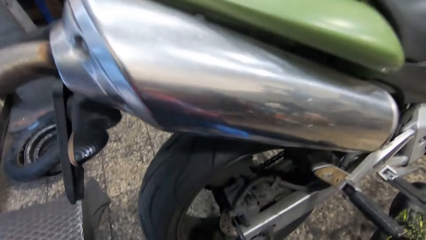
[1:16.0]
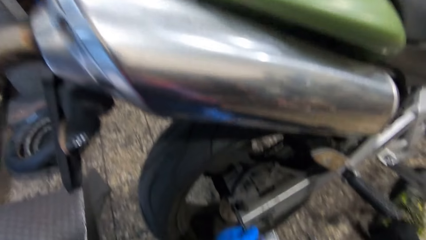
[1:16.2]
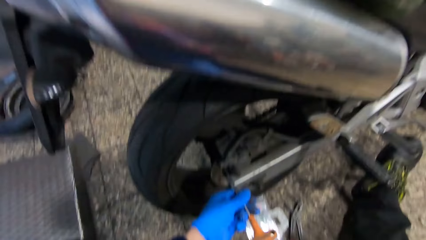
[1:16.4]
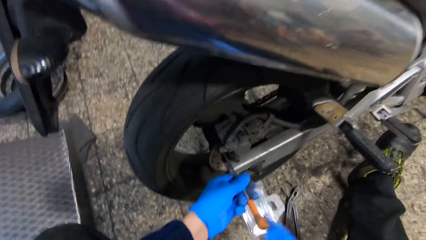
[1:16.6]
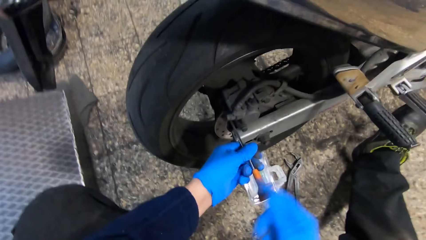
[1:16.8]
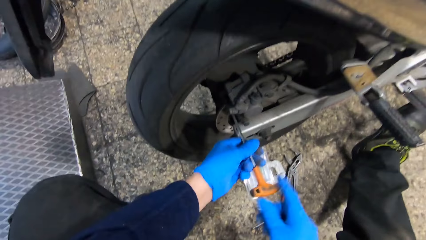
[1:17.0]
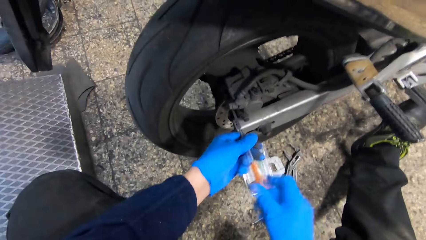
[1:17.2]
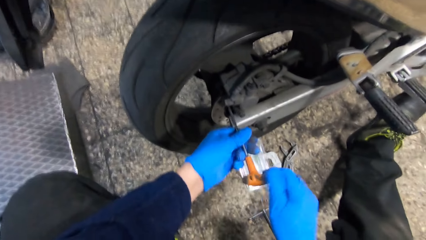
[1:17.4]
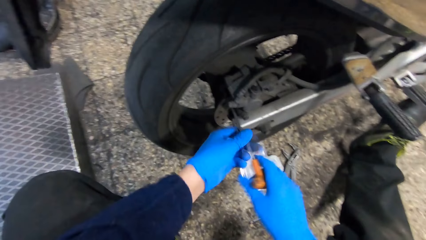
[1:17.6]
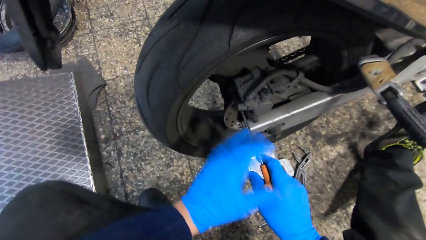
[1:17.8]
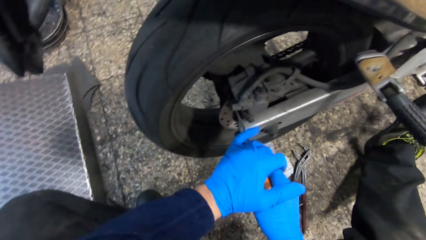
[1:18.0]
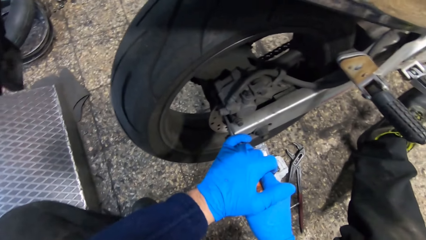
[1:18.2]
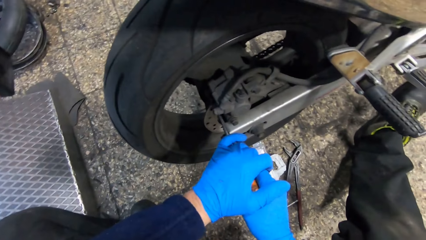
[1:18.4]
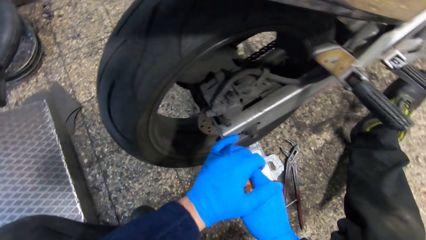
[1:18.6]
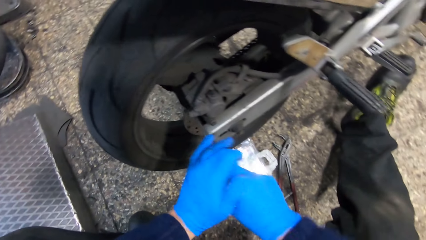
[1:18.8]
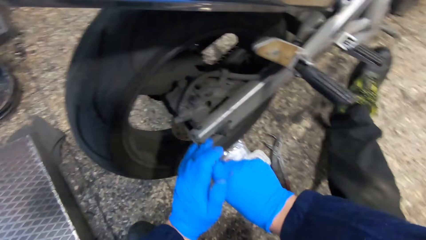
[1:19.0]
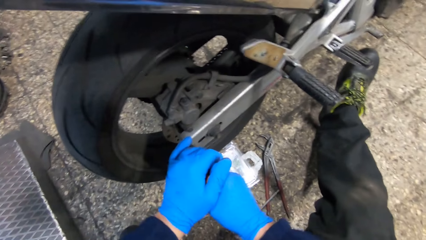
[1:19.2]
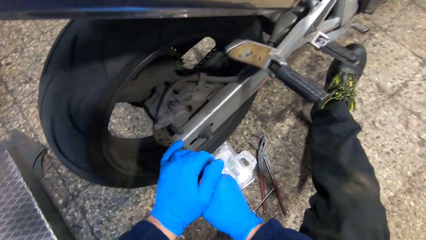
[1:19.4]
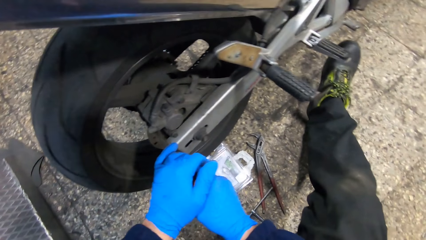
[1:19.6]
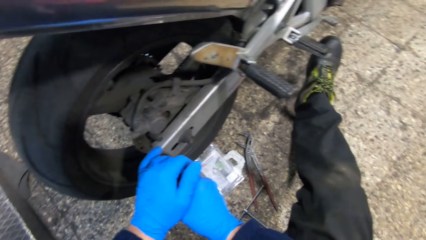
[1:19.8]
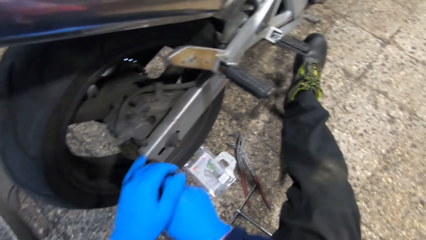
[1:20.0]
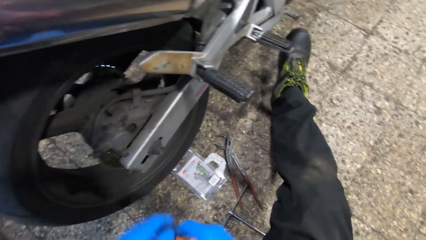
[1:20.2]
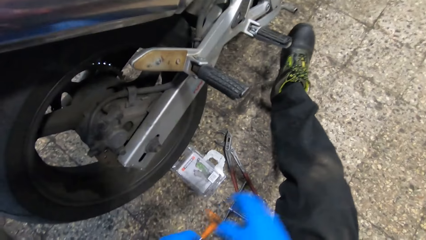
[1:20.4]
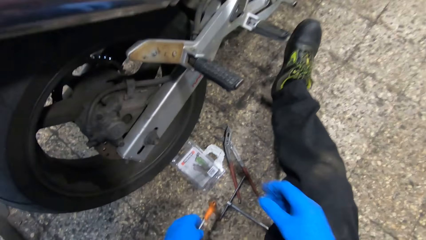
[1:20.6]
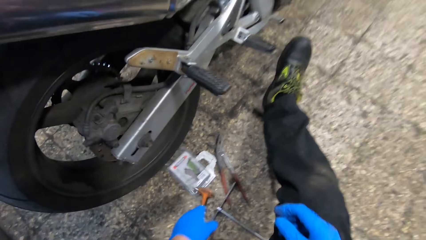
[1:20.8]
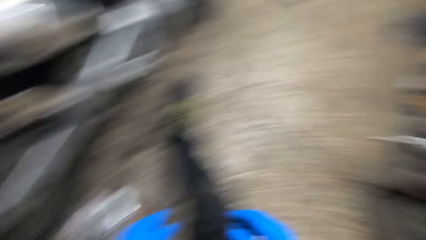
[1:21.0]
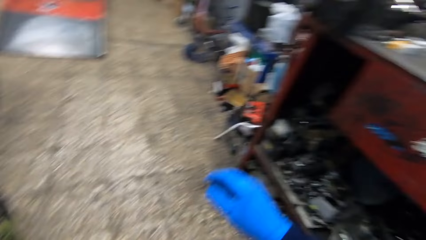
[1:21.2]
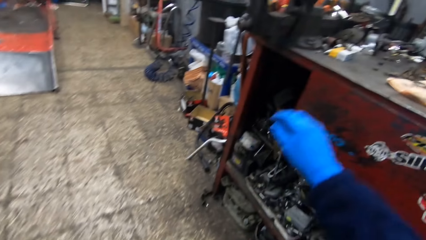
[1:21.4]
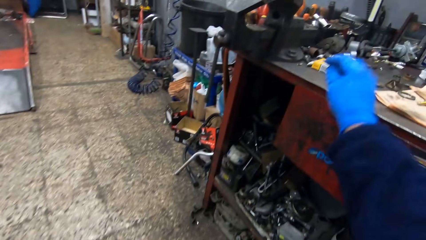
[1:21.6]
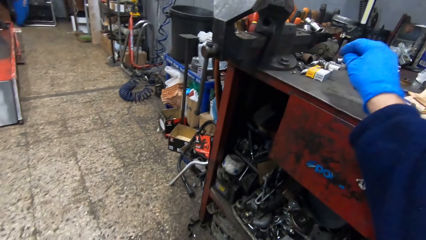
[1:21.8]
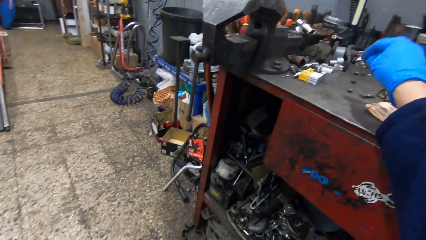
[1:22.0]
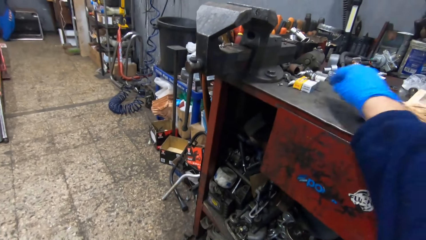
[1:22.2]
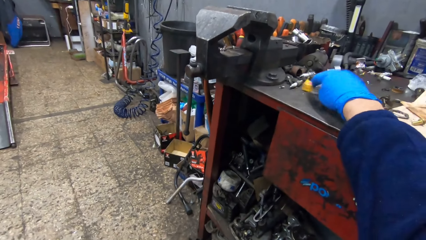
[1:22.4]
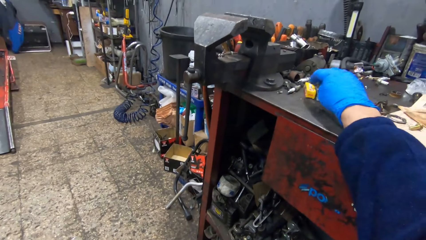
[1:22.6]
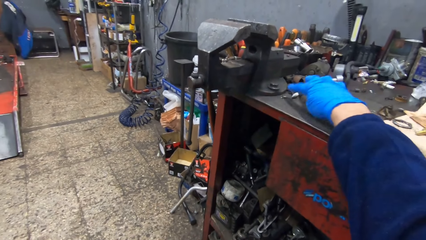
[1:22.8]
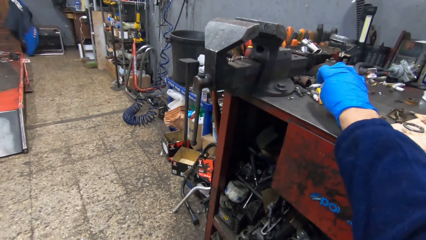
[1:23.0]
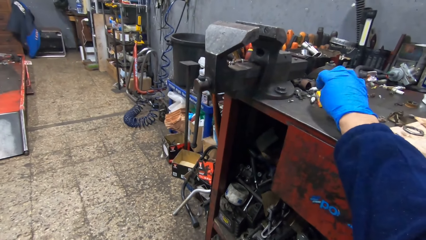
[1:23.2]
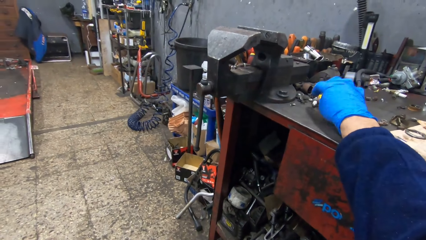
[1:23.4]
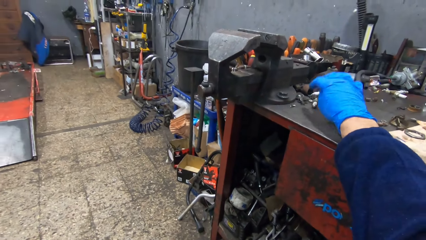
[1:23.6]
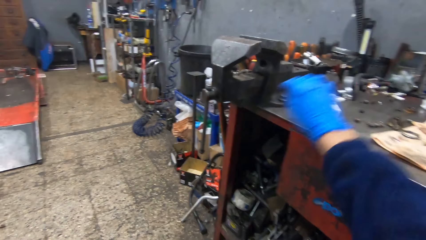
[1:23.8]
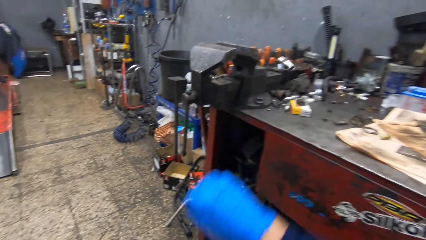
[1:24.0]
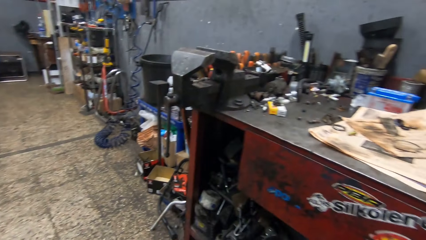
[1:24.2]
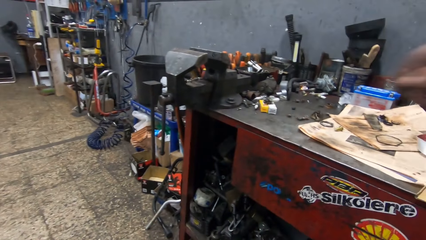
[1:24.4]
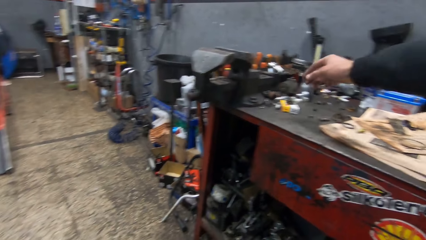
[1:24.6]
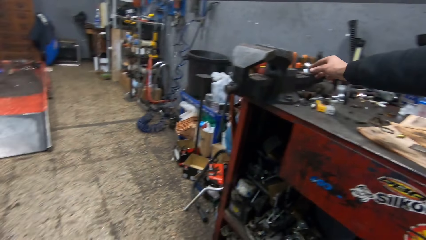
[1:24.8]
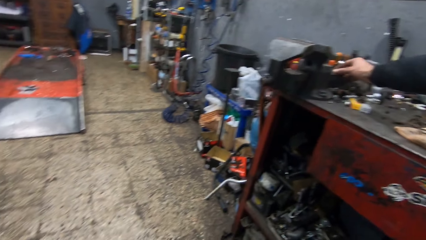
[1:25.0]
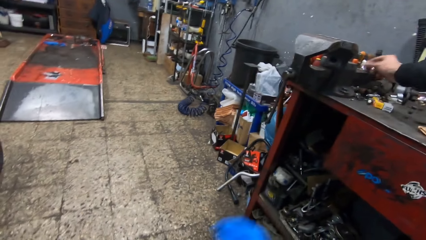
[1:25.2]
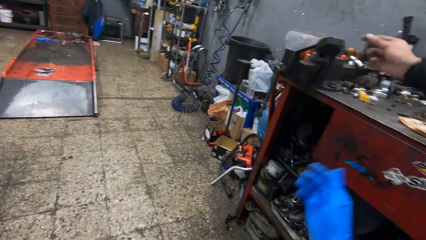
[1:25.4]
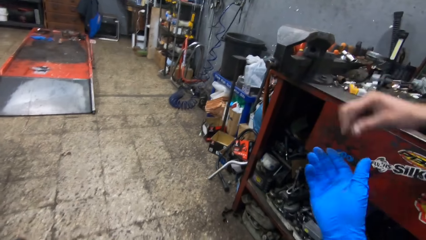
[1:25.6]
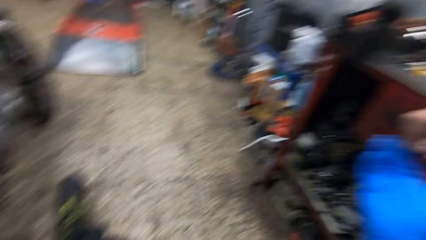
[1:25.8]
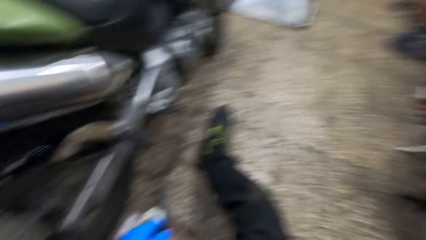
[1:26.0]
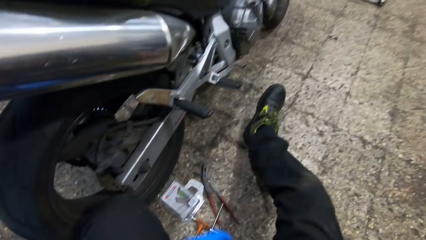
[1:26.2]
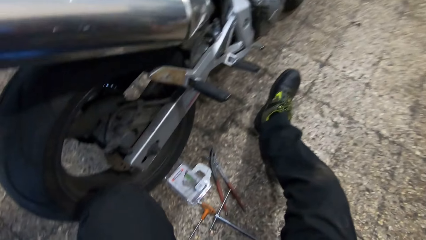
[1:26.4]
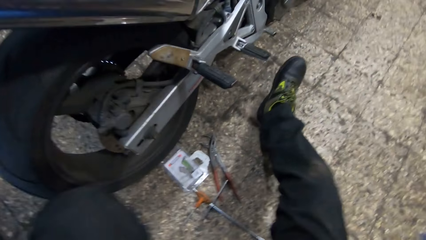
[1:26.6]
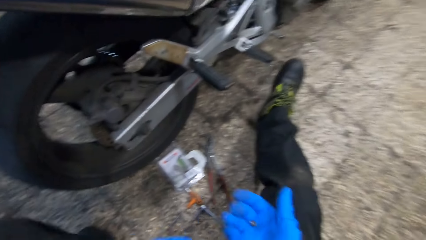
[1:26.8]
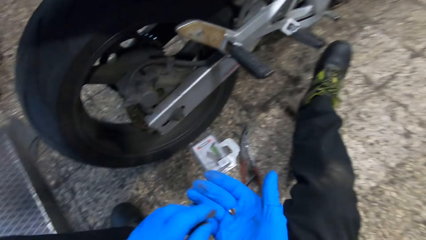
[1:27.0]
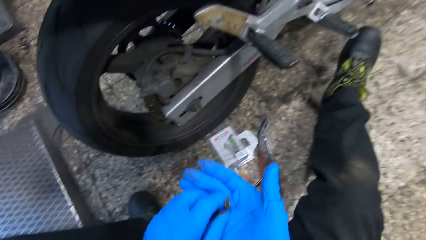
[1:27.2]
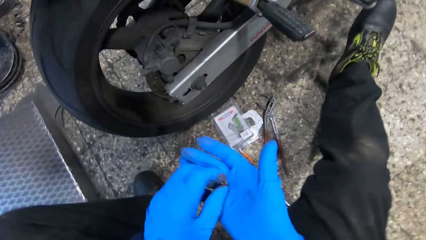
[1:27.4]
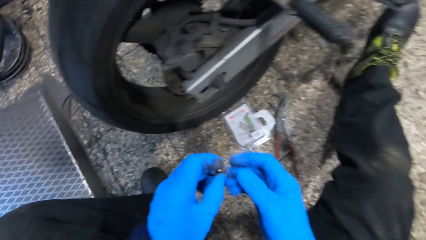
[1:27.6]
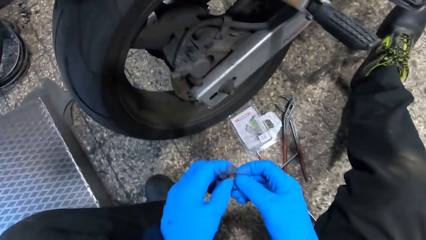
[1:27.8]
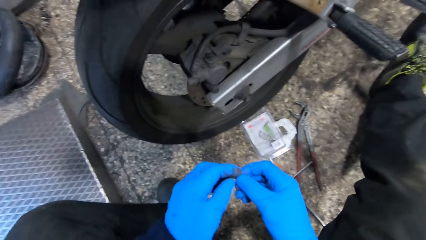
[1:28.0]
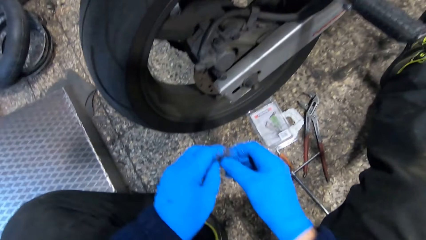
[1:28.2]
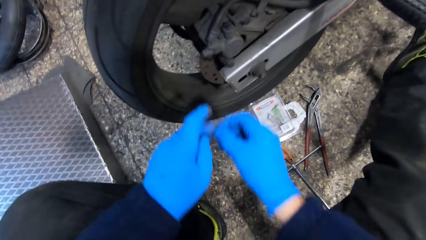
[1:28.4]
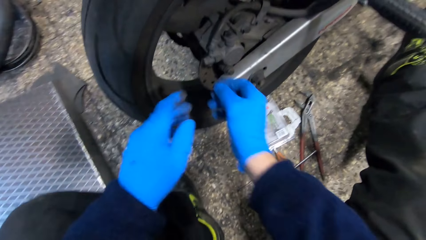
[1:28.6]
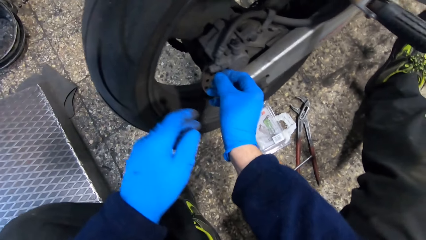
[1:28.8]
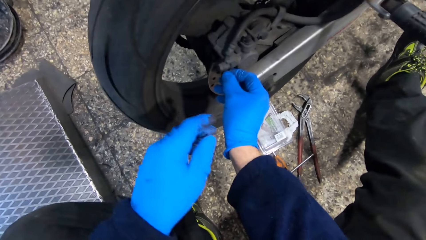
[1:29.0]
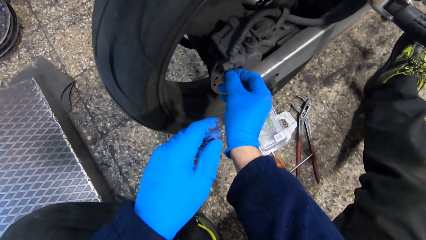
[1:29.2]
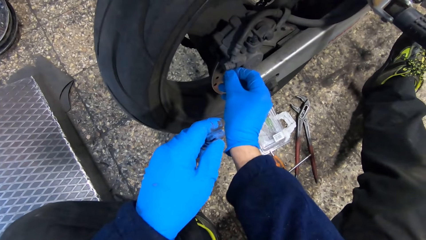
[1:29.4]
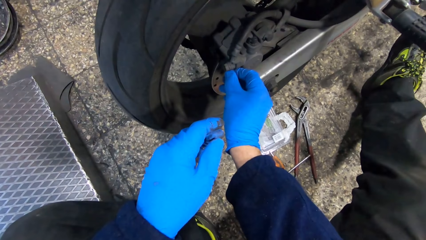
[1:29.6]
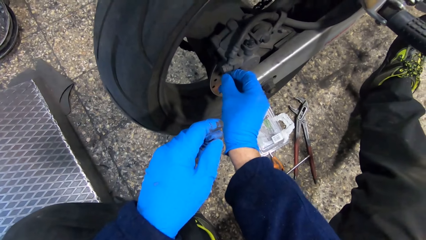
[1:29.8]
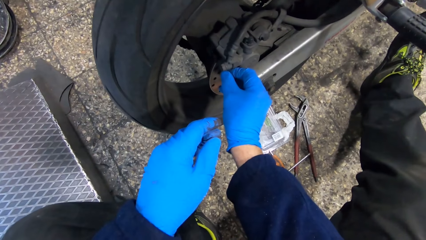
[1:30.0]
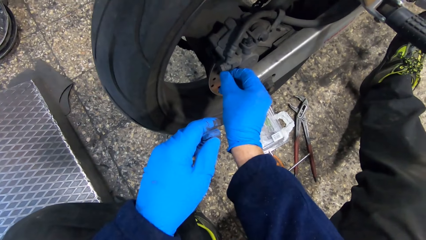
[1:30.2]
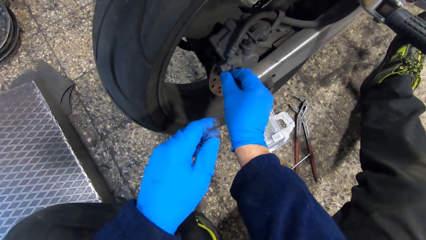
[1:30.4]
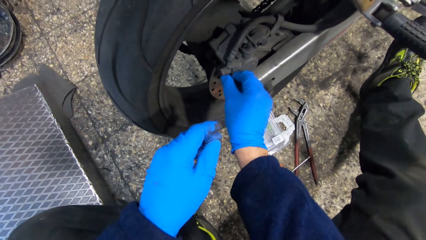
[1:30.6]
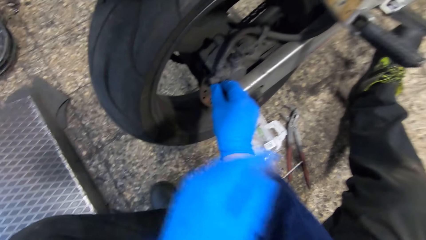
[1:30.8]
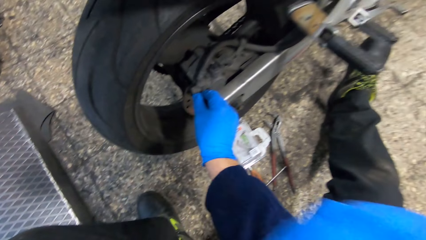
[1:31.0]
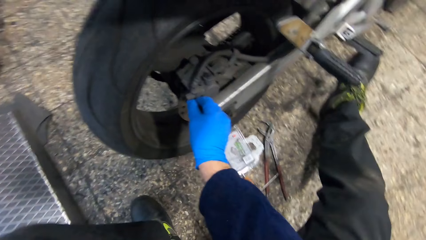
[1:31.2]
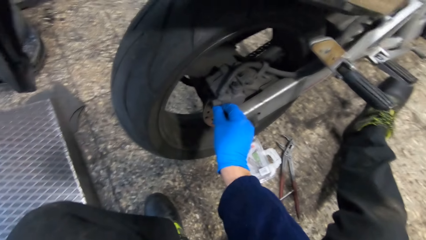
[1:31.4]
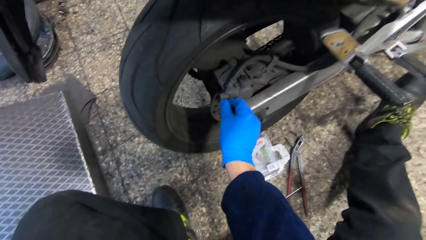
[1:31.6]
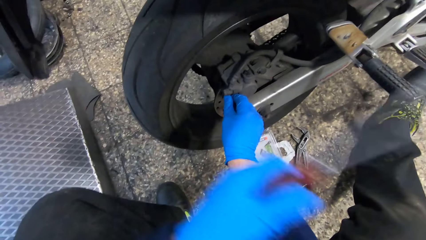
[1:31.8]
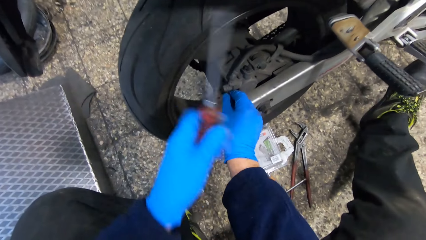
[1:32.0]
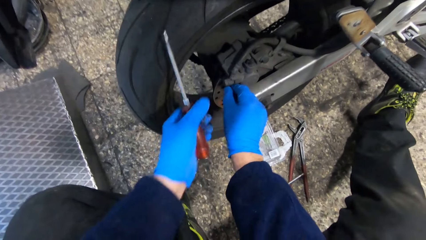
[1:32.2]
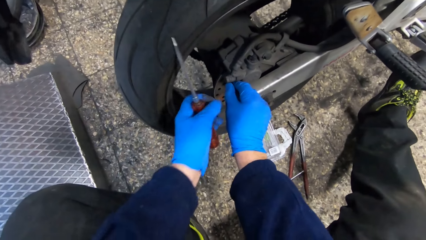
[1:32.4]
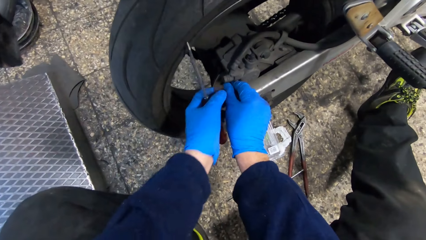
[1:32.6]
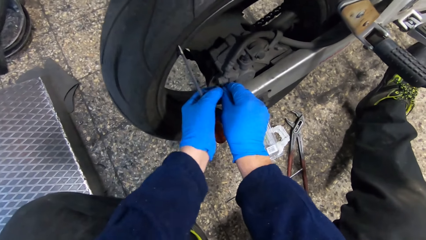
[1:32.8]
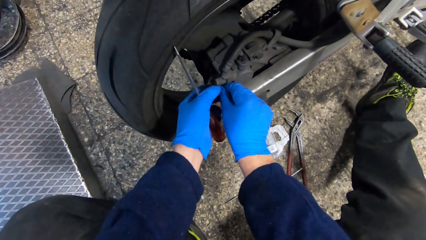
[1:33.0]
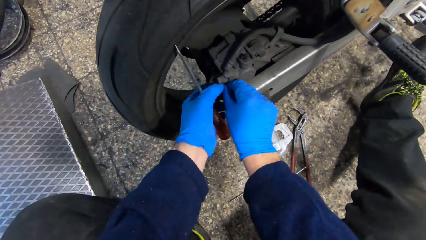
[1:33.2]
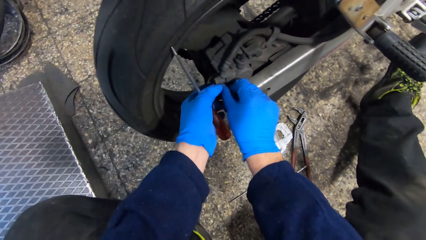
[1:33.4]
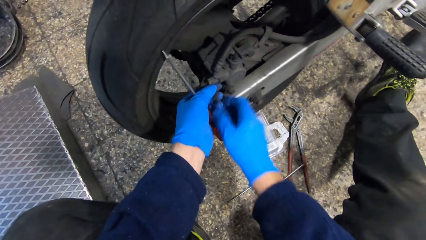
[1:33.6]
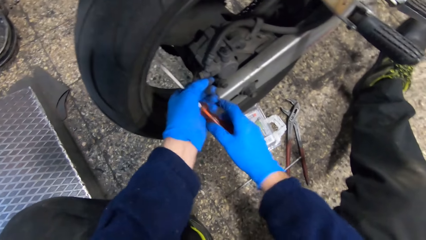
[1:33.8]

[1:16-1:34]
The camera wearer looks around a garage. He tightens a nut with a piece of metal. He drops the screwdriver on the floor with his right hand. He places his right hand on a workbench. He touches a plug on the workbench with his right hand. He picks up a nut from a table. A man picks up a washer from a clamp on the workbench with his right hand. The camera wearer looks around the garage. The man drops the washer on the camera wearer's right hand. The camera wearer picks the washer from the man. He picks the washer in his right hand with his left hand. He holds the washer with his hands. He puts the washer on a screw on the brake caliper on the motorcycle with his right hand. He collects another screwdriver from the man with his left hand. The man hands the camera wearer the screwdriver. The camera wearer holds the screw on the brake caliper on the motorcycle with his left hand.
